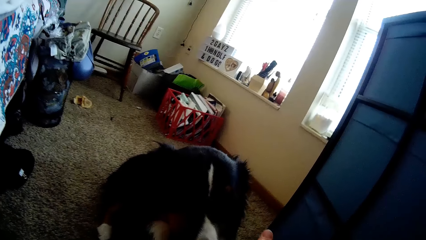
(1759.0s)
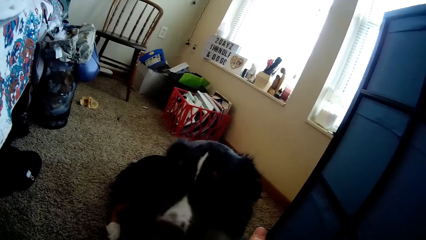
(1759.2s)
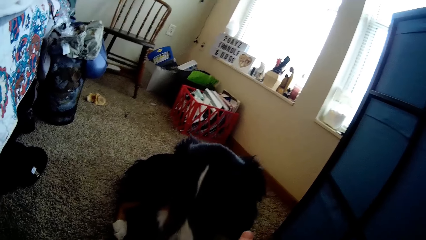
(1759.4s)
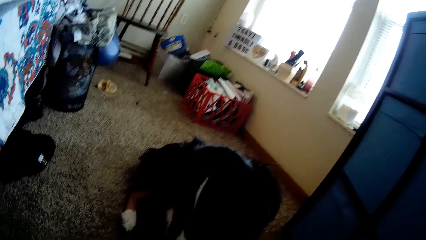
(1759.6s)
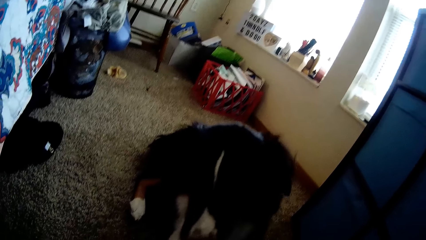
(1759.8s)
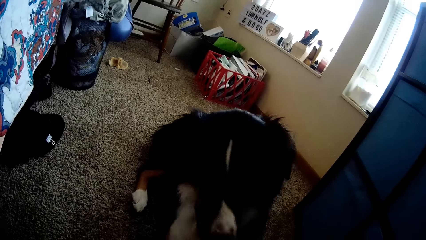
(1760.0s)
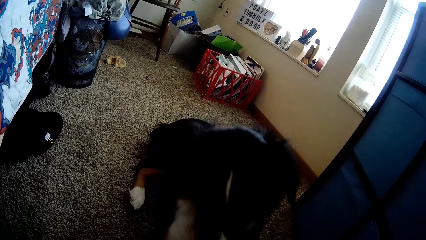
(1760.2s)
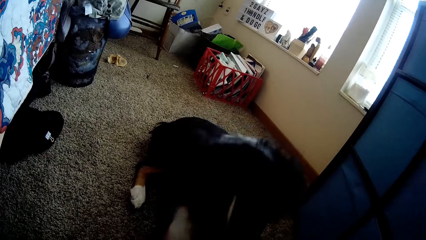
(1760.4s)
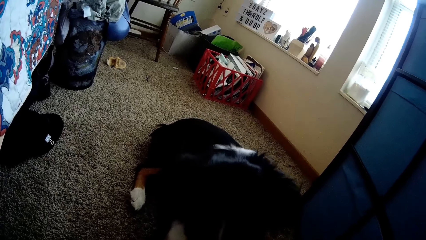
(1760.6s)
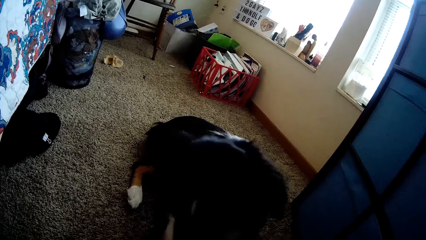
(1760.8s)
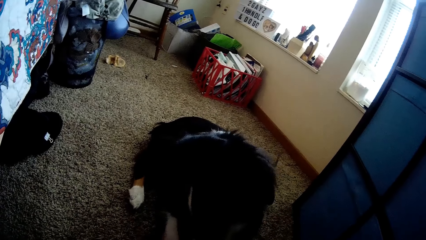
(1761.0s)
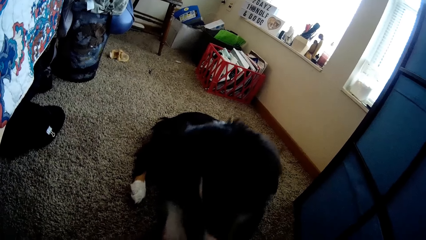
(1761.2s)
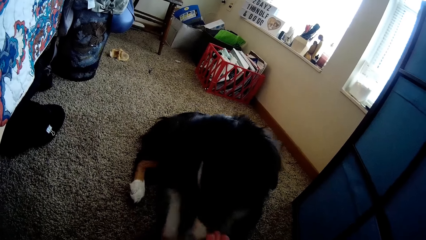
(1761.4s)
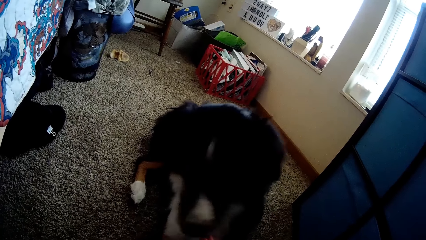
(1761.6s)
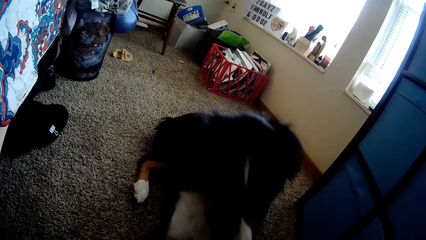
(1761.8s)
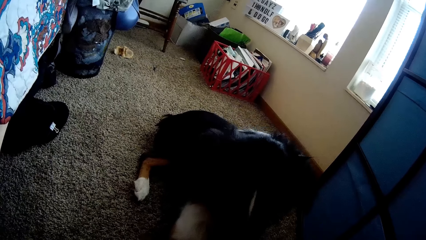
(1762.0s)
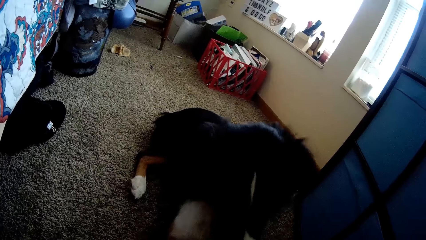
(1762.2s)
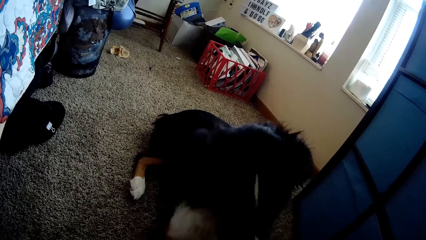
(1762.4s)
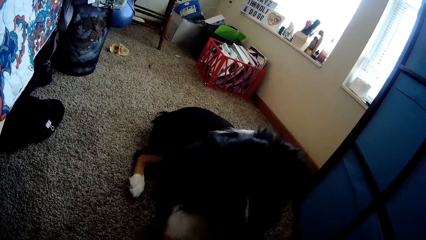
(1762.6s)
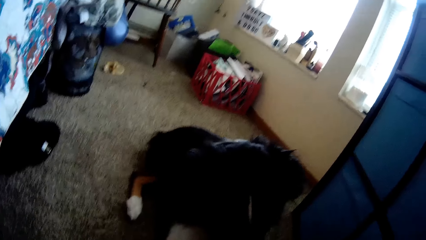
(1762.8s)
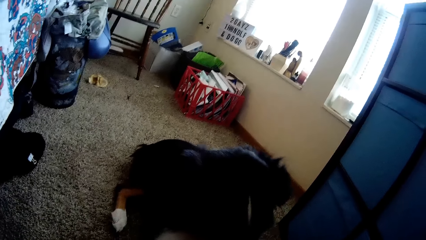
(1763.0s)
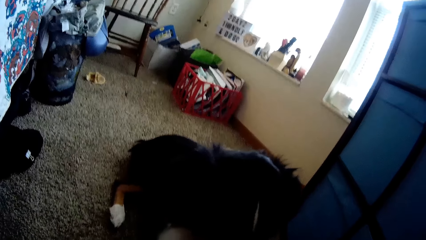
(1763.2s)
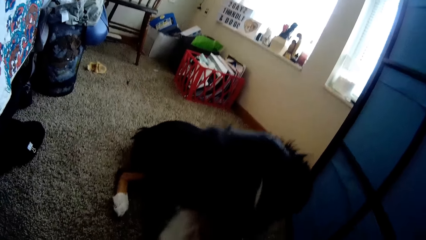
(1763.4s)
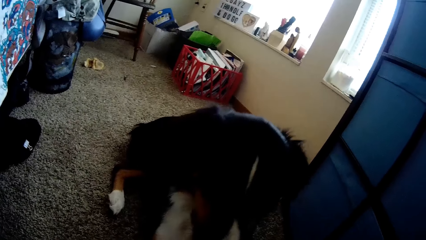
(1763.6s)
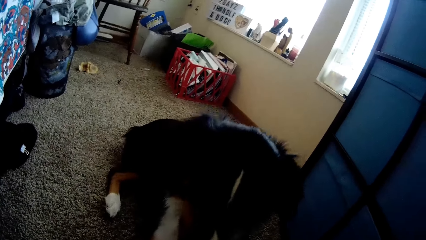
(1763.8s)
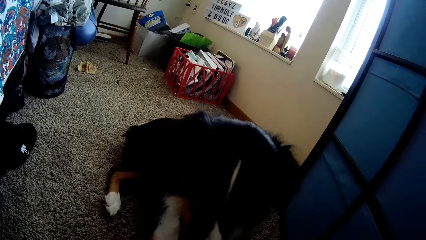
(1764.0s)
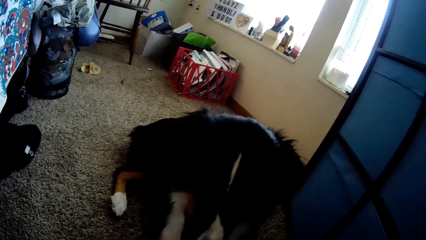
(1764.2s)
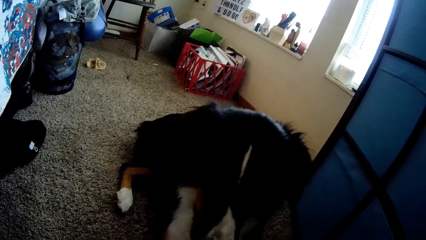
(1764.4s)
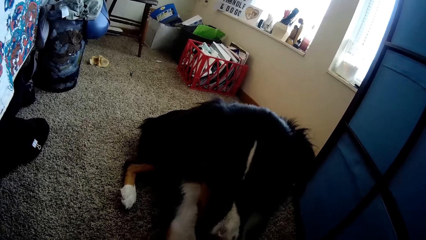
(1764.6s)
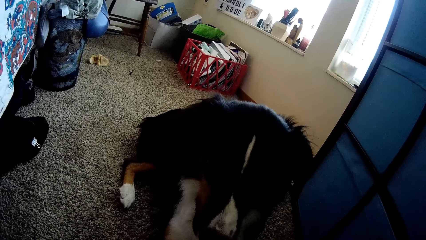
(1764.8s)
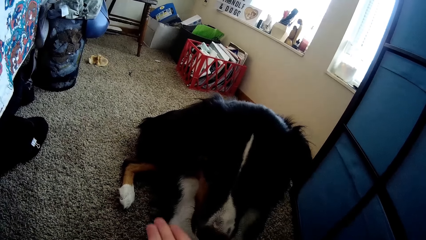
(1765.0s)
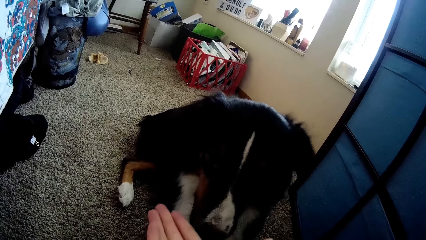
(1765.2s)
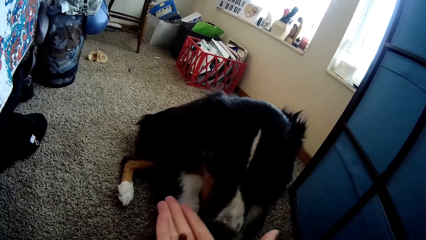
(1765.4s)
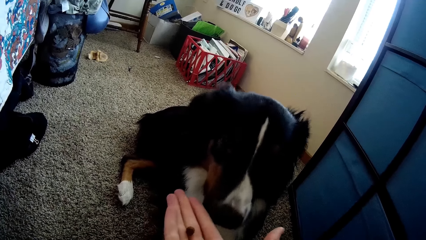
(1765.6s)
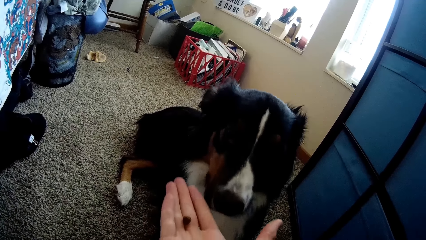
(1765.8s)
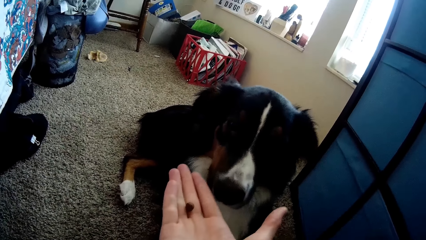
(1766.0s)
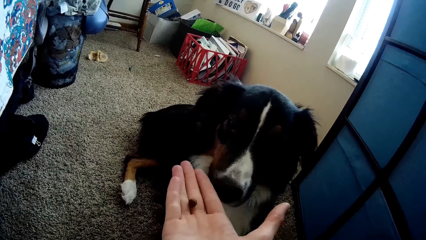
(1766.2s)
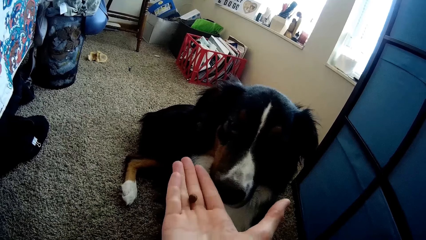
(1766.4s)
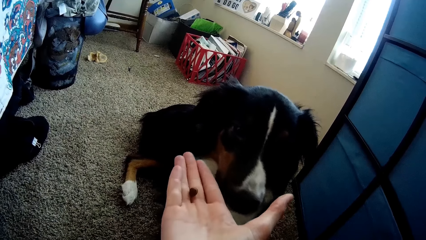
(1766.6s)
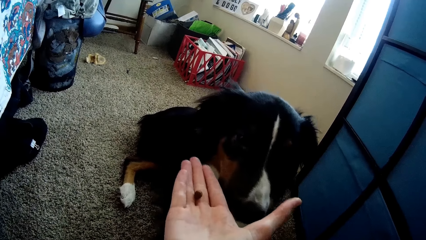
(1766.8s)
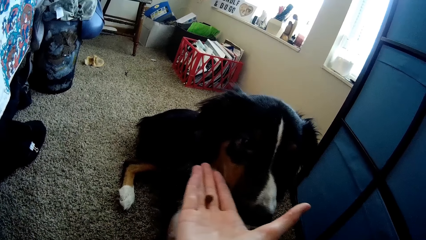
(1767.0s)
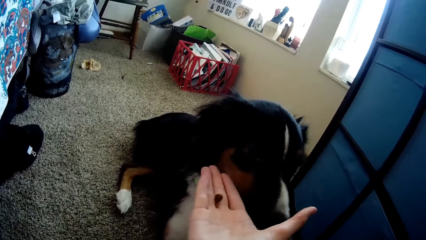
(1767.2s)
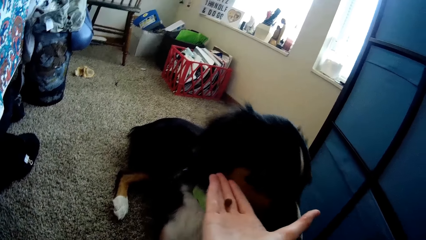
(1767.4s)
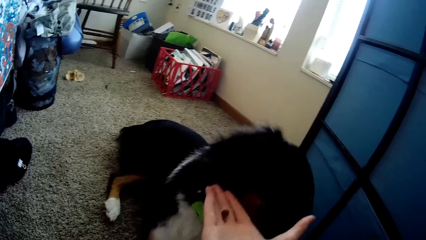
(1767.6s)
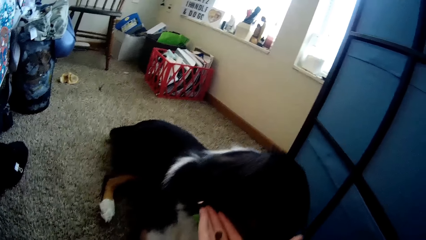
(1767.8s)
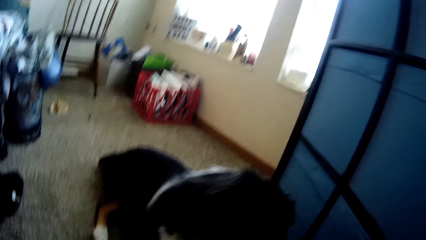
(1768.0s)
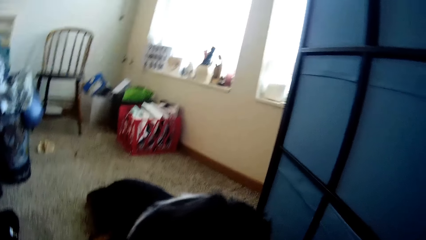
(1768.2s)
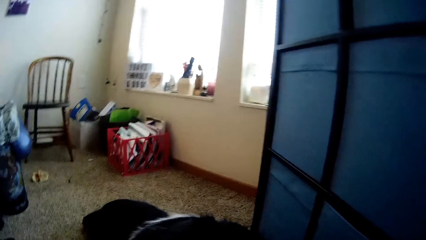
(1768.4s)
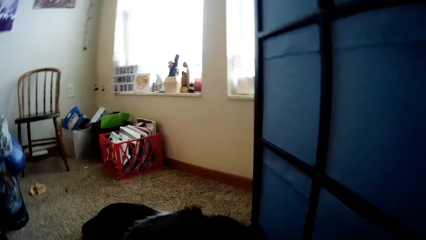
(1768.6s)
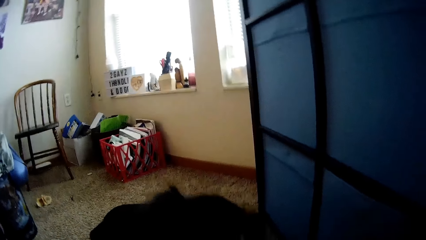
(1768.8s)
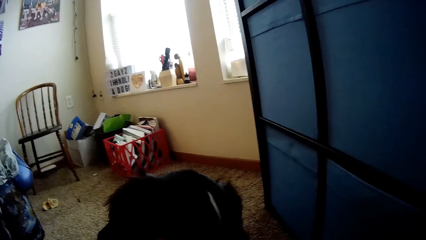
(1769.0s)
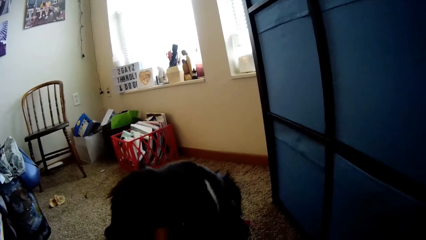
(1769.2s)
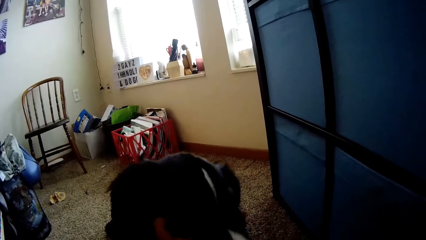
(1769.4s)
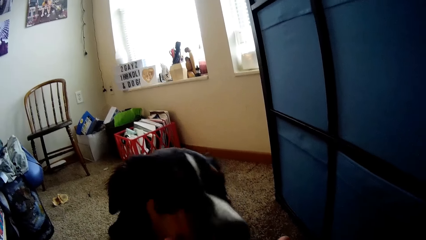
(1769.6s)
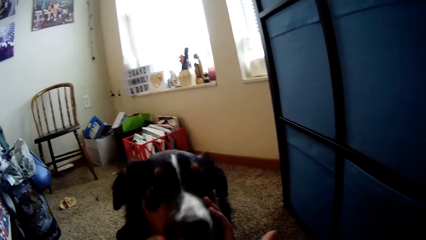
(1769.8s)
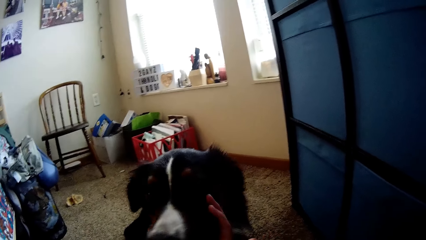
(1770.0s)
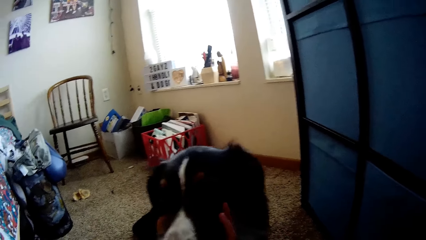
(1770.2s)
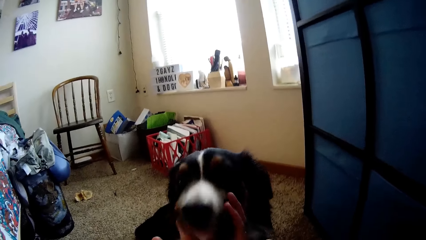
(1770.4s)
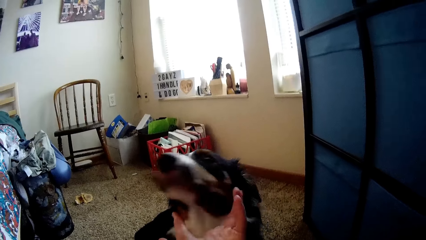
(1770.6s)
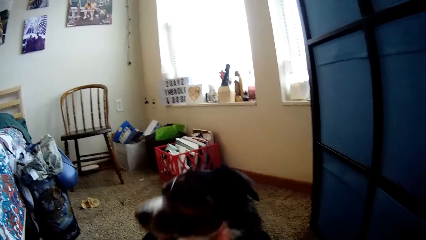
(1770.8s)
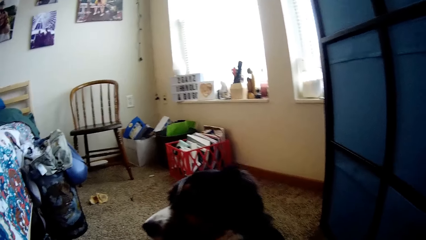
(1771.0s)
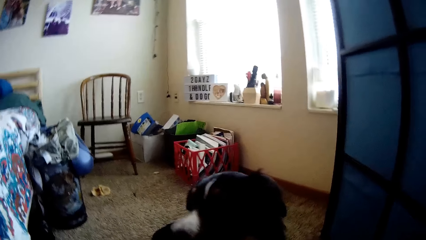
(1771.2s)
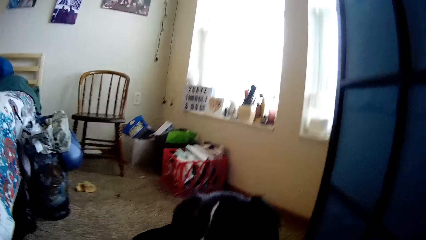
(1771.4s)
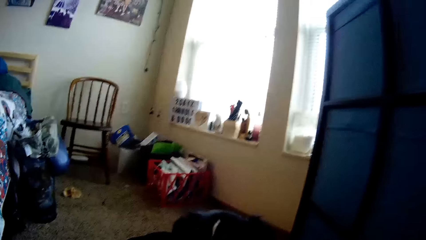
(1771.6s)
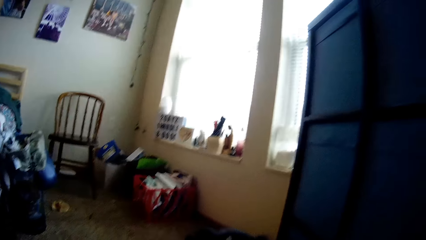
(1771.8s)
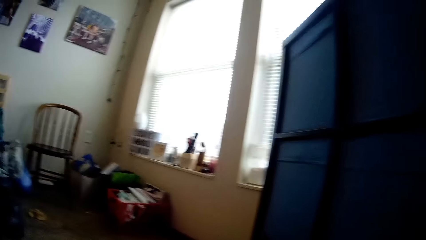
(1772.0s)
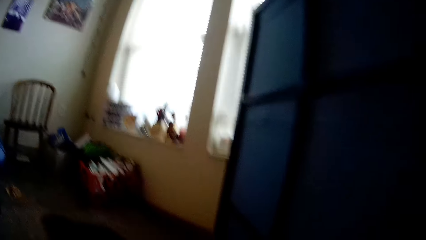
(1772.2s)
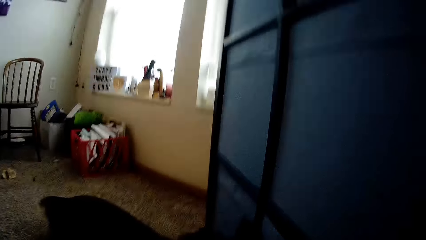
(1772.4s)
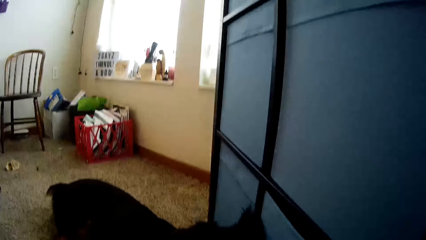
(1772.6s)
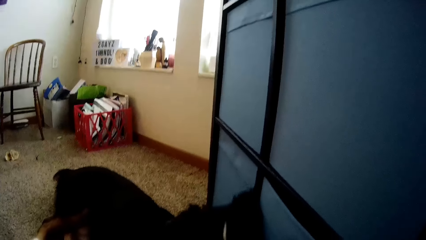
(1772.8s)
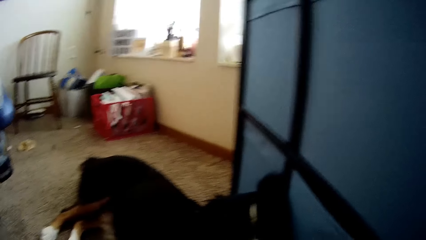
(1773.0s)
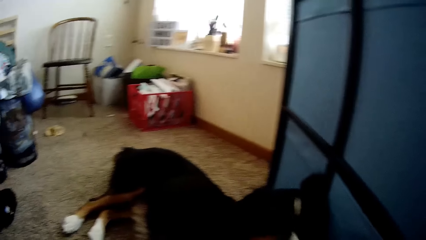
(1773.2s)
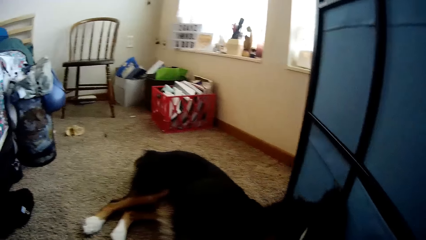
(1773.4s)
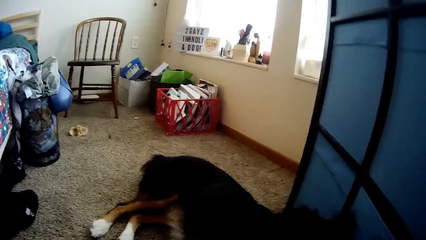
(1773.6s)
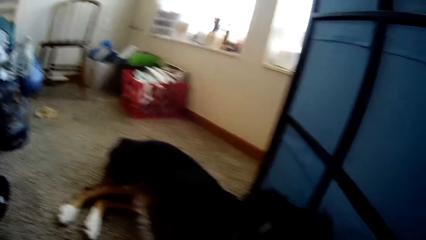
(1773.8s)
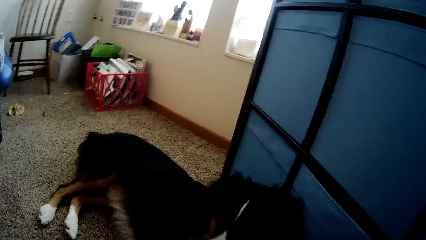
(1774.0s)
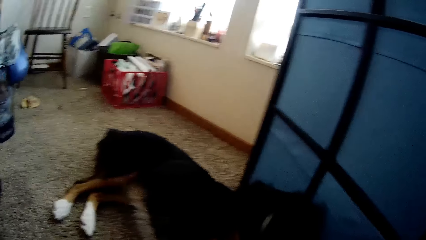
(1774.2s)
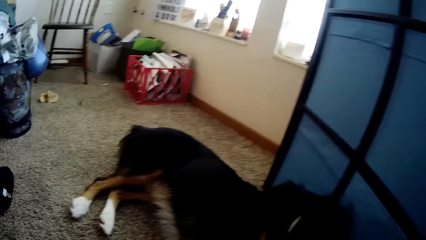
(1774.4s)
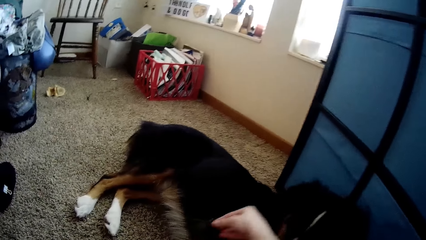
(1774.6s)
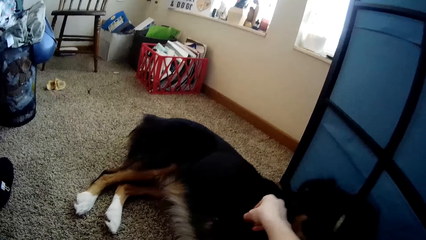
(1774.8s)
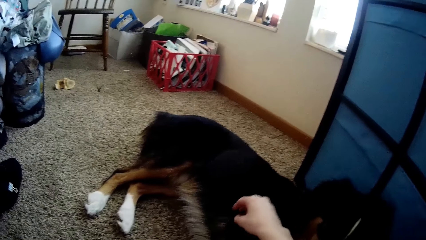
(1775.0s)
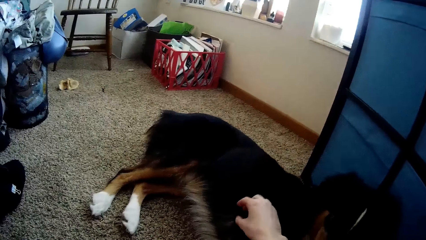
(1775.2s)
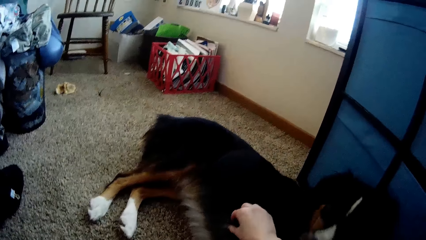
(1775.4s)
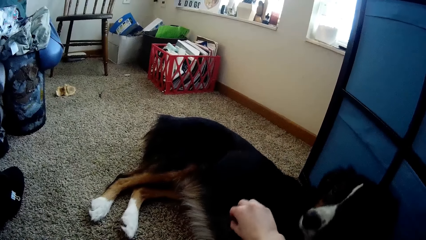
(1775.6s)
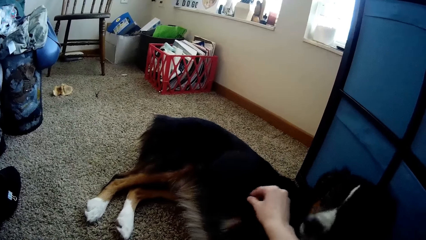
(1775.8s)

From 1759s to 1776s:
The camera wearer plays with the dog. They hold dog food. They play with the dog.
